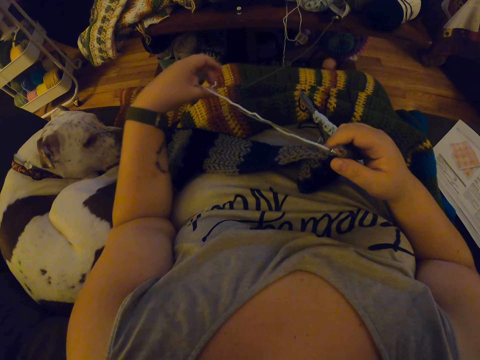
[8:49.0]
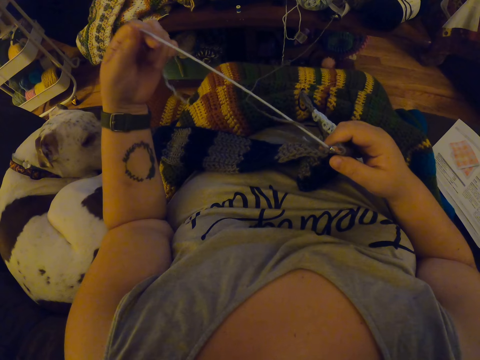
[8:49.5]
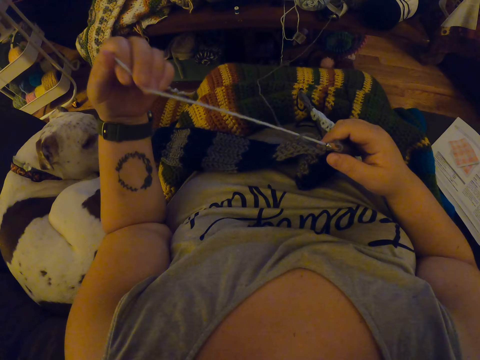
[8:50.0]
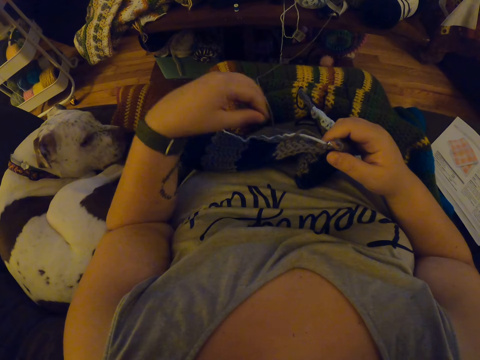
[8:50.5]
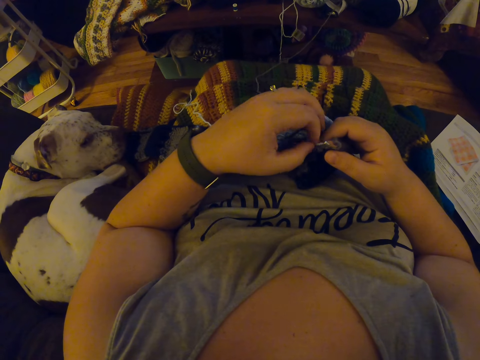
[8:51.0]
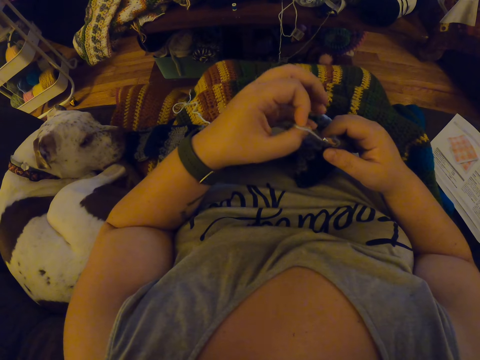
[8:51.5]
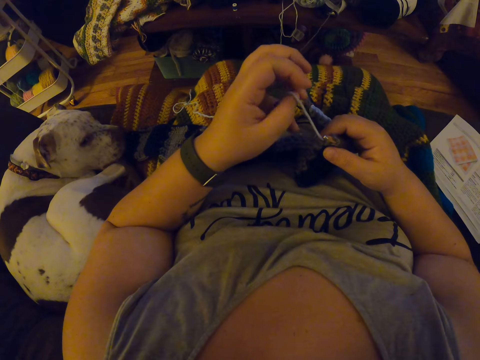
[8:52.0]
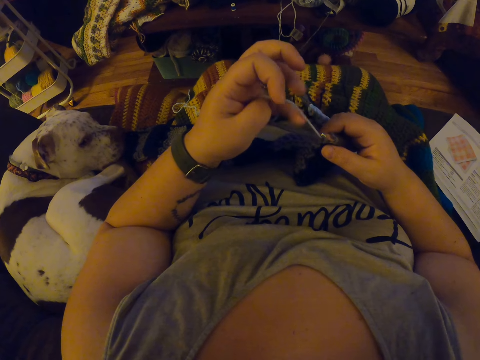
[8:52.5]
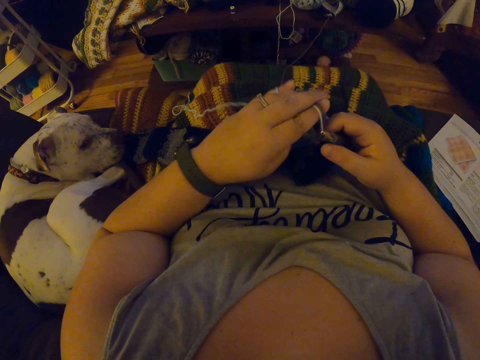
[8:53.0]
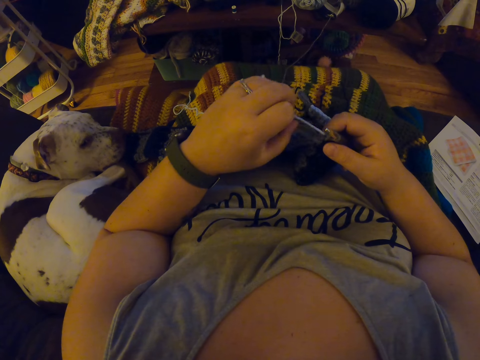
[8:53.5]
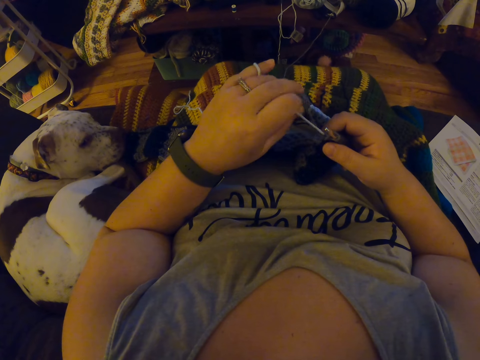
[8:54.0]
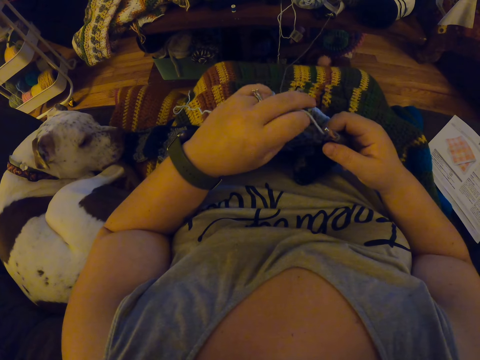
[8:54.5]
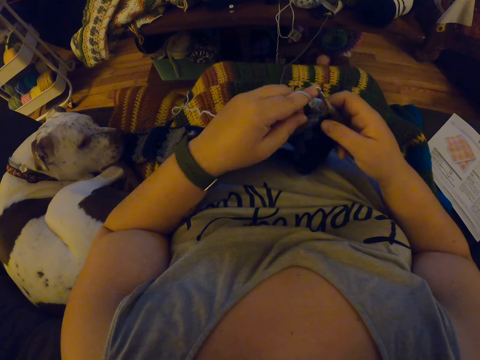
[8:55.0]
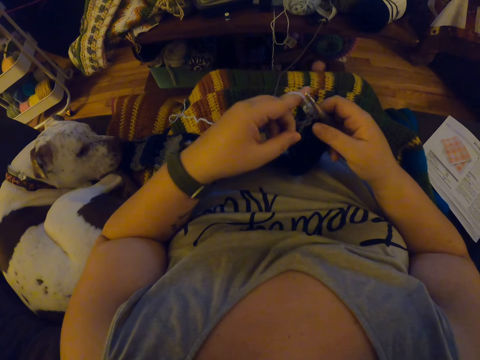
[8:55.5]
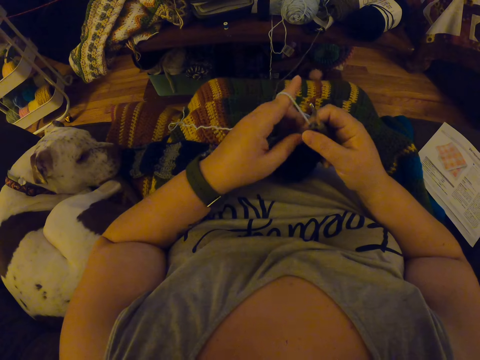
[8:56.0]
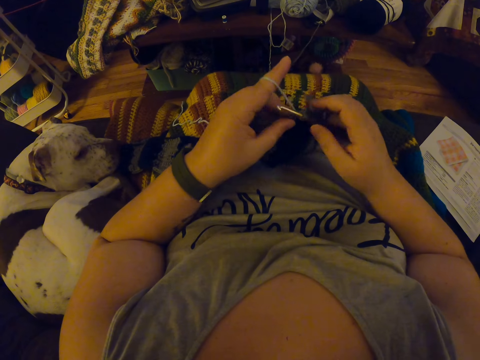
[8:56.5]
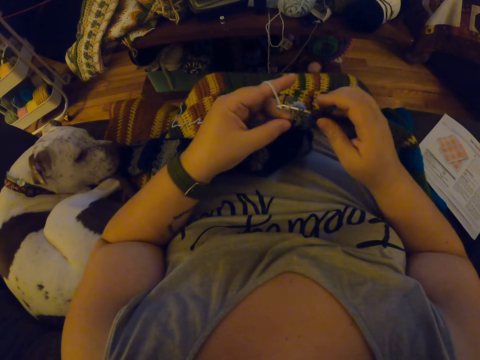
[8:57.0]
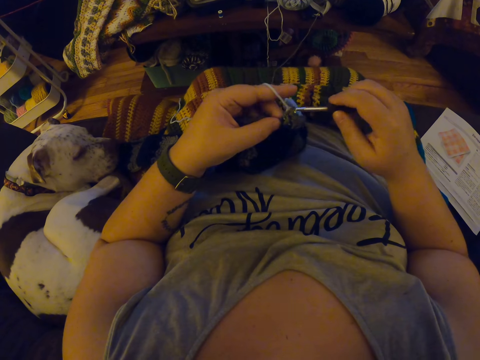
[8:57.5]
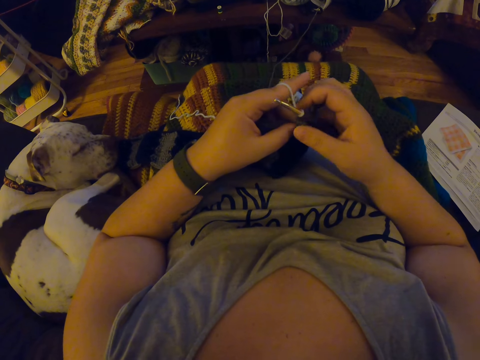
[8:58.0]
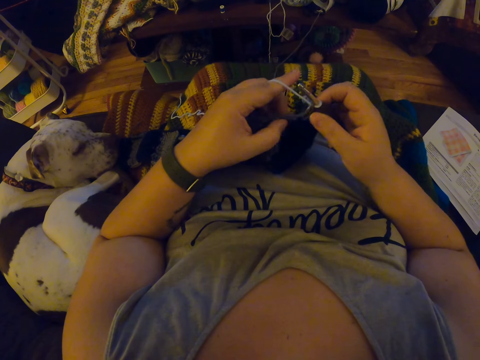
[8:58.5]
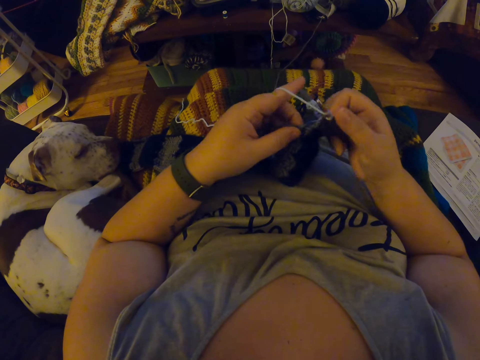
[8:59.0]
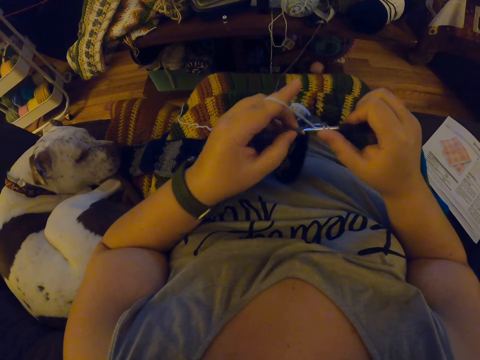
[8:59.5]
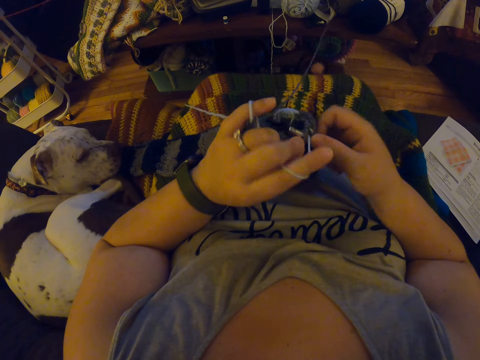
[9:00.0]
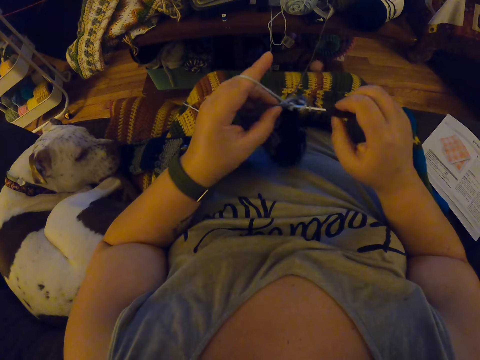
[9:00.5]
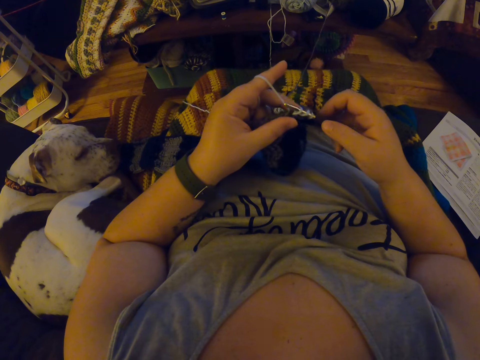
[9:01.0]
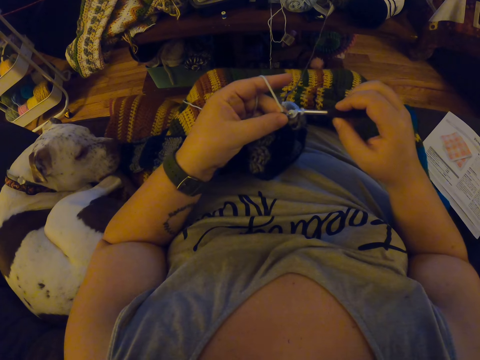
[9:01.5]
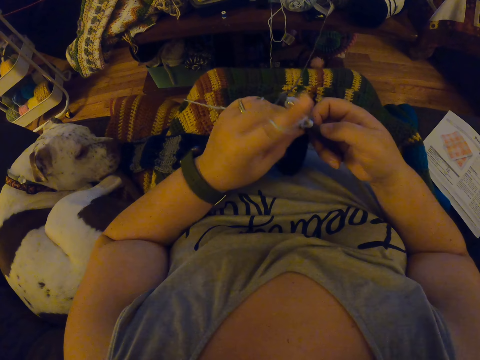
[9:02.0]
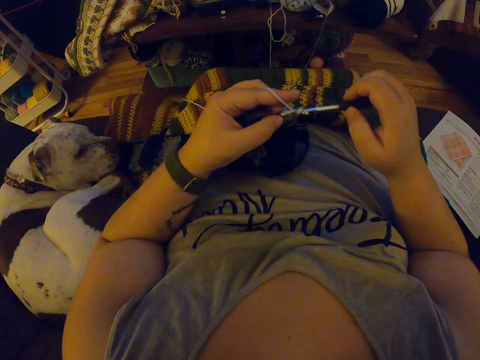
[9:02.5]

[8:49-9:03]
The camera wearer wraps the yarn around her left finger. She knits the fabric with the yarn using a crochet hook.

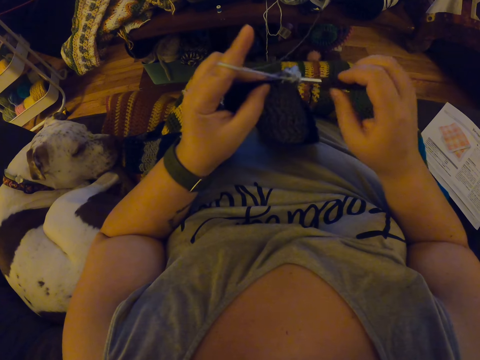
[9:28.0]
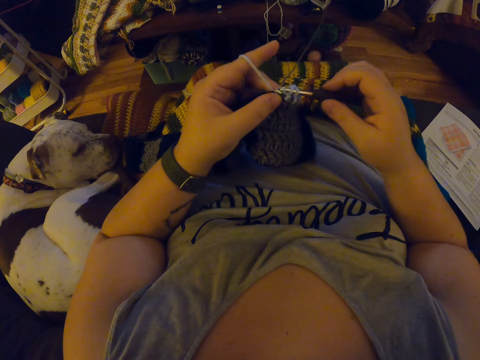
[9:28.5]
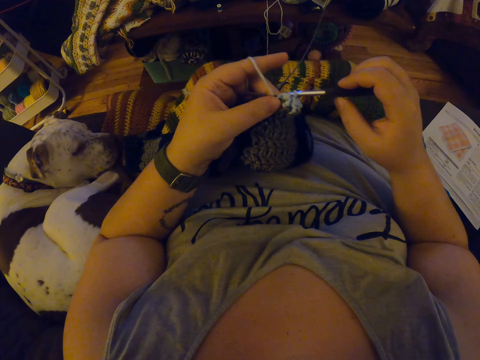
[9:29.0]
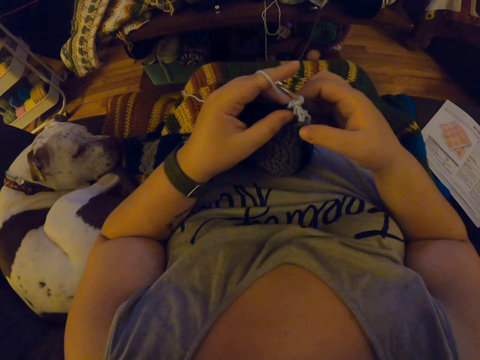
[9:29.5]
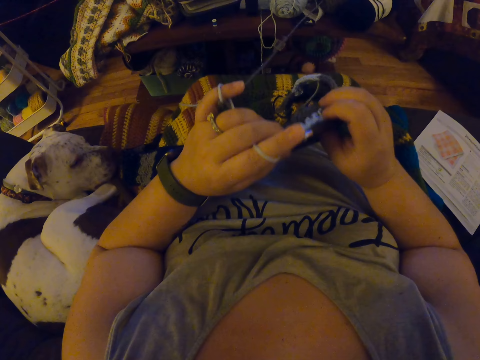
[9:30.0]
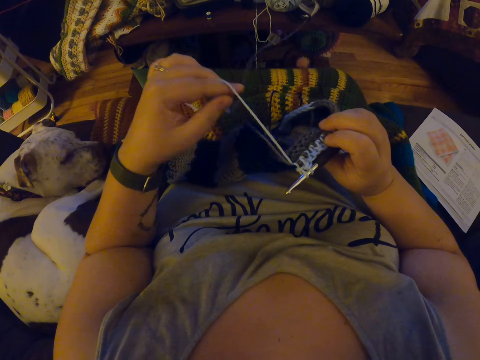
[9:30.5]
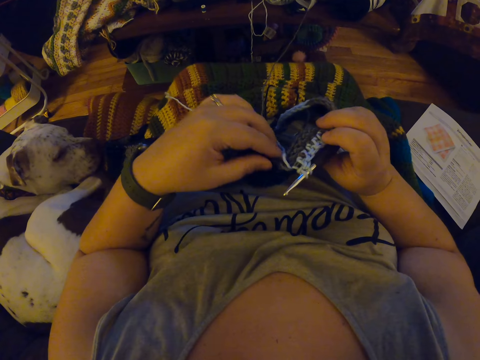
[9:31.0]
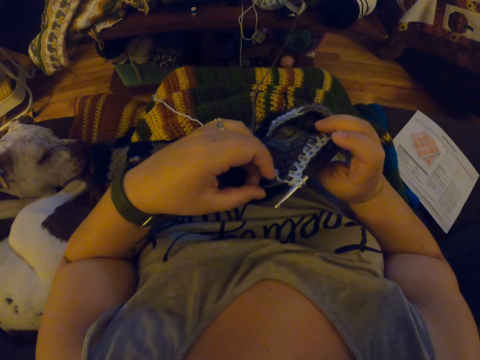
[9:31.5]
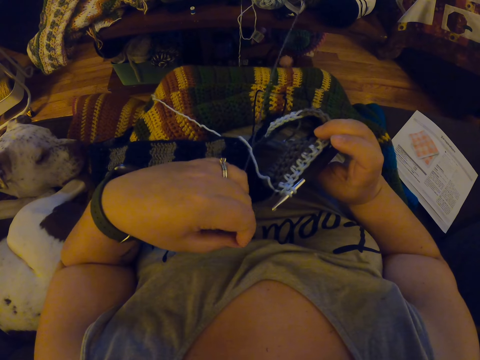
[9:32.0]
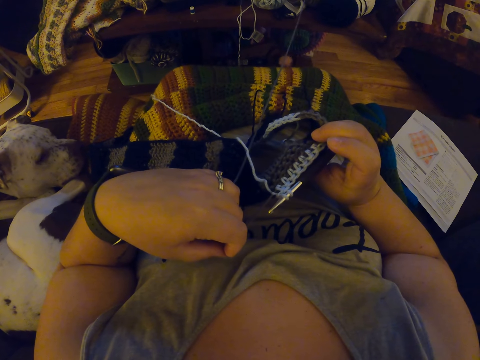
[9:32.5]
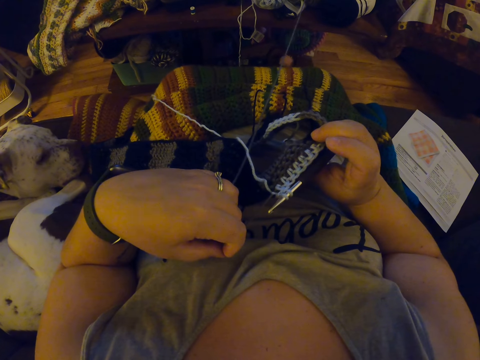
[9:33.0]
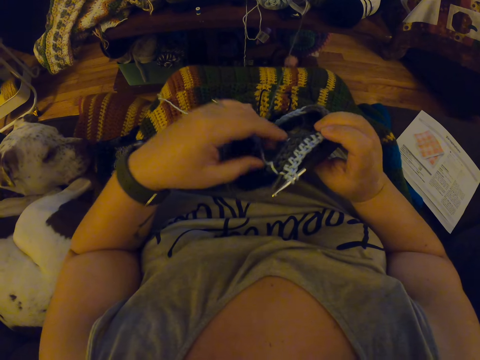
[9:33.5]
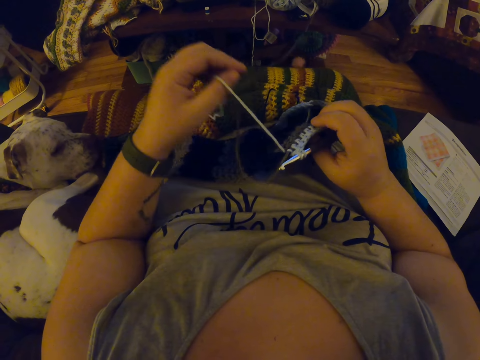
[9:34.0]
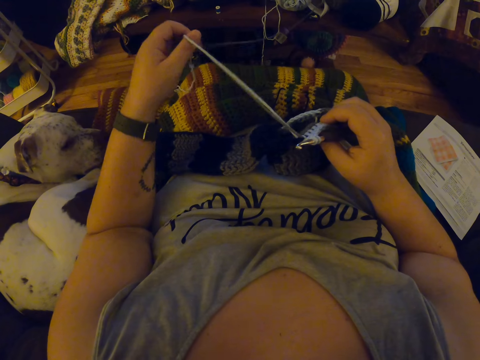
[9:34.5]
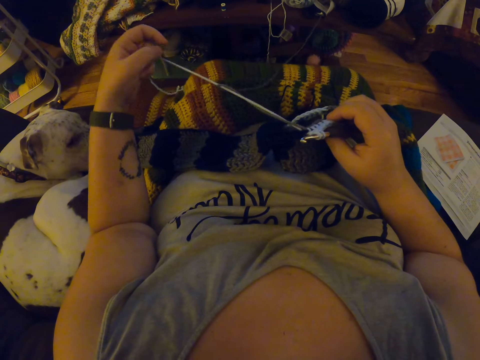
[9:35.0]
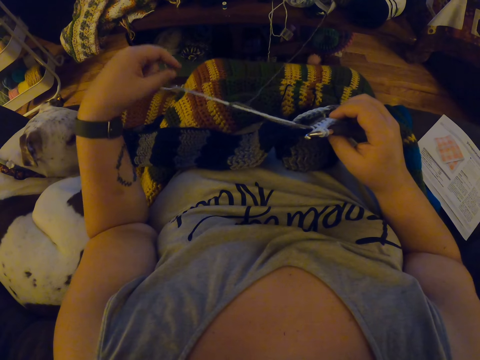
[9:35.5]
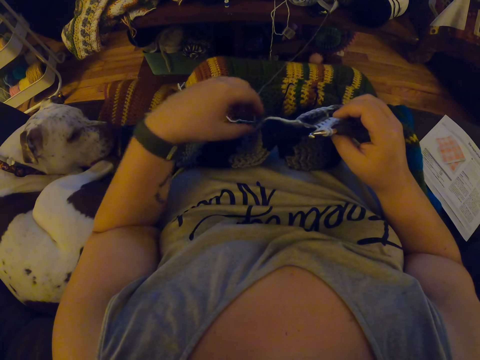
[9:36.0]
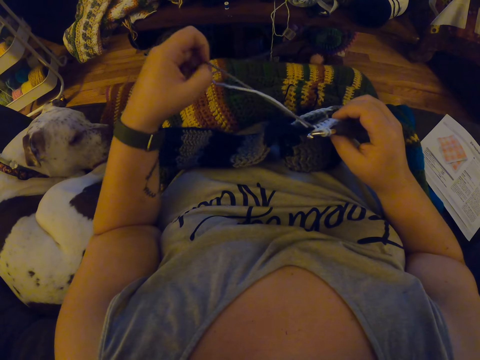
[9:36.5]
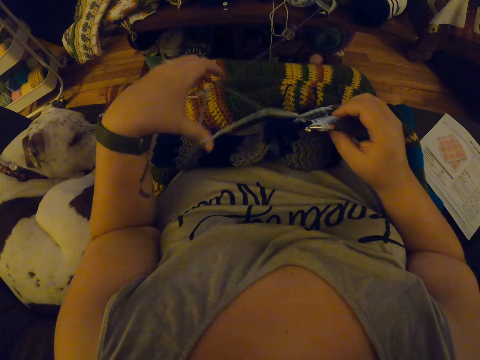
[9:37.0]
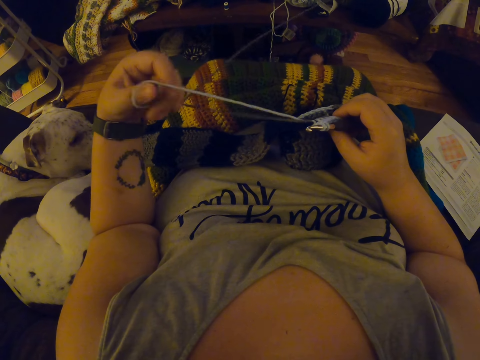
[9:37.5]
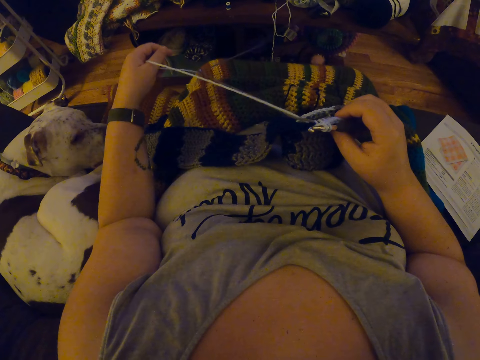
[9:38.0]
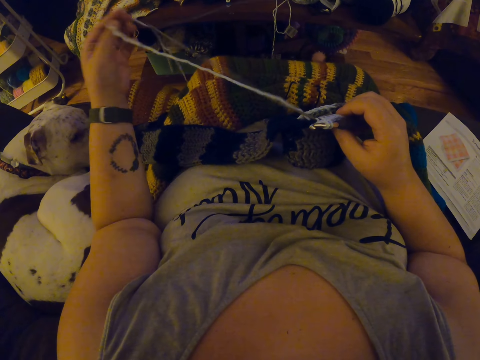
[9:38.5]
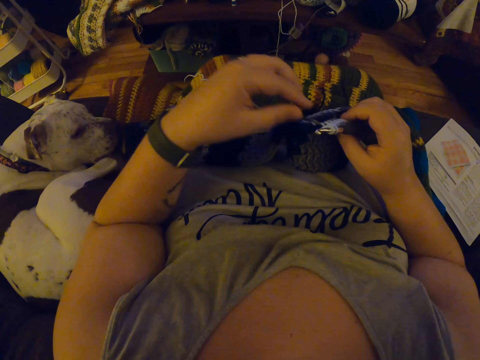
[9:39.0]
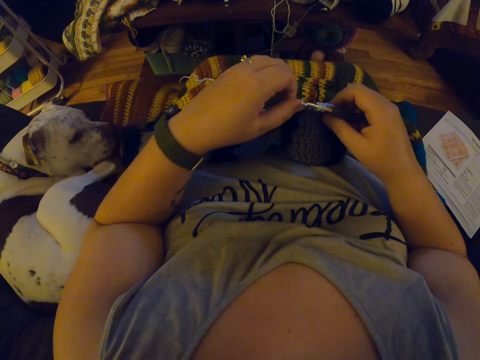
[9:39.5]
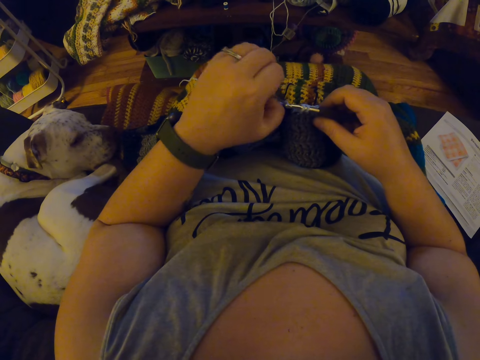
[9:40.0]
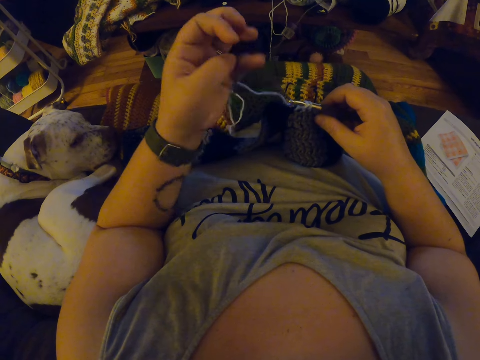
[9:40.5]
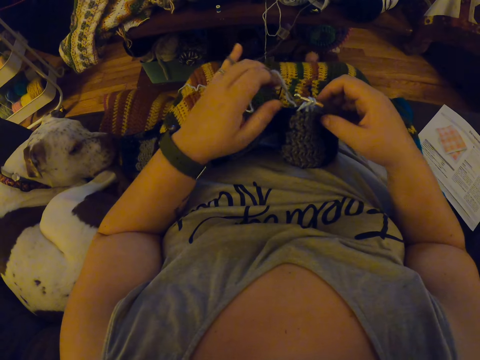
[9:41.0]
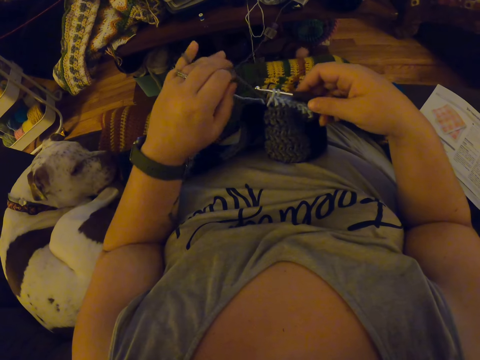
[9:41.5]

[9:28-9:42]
The camera wearer checks the fabric. She unwraps the yarn from her left fingers. She turns over the fabric. She pulls the yarns in the fabric with her left hand. She stretches the yarns with her left hand. She wraps the yarn around her left finger.
